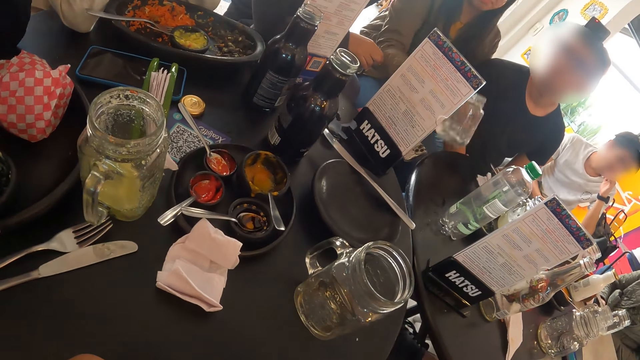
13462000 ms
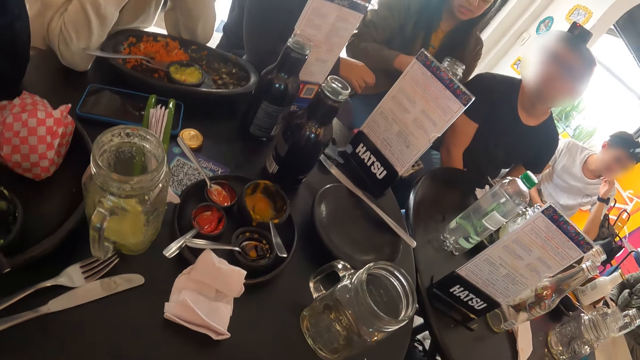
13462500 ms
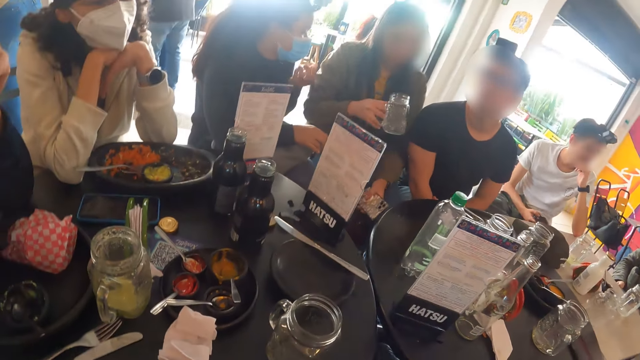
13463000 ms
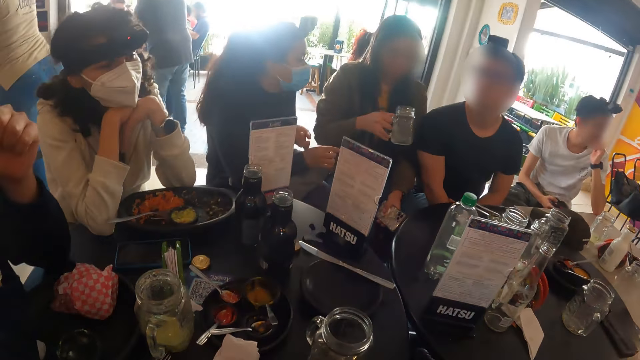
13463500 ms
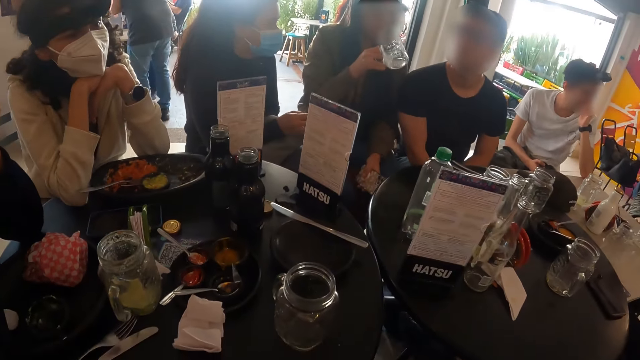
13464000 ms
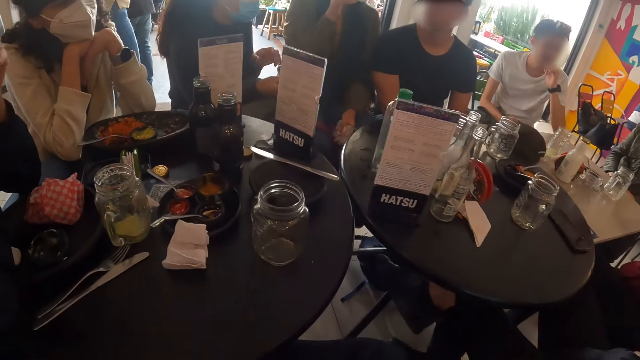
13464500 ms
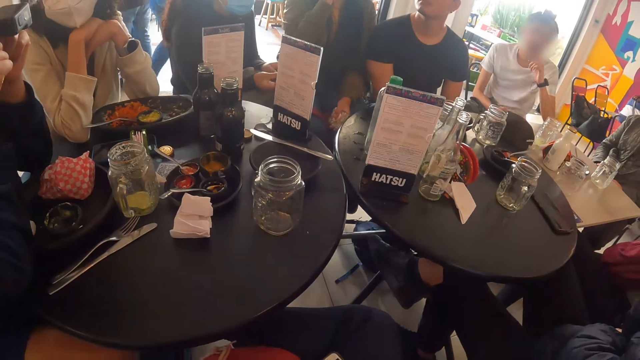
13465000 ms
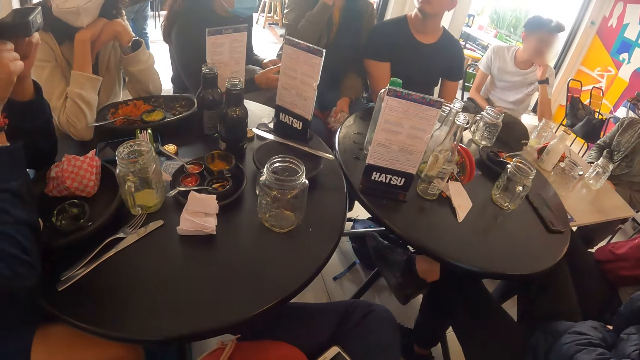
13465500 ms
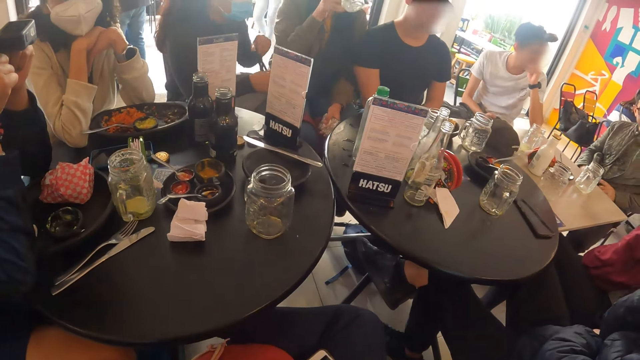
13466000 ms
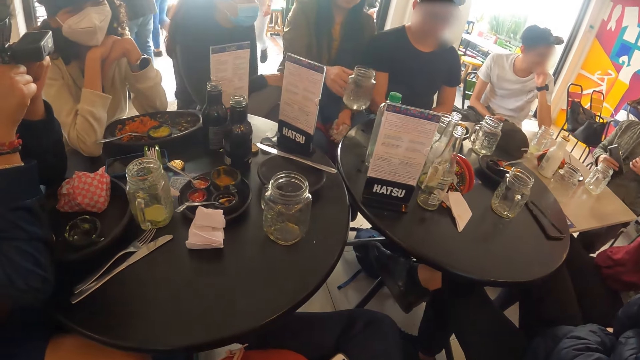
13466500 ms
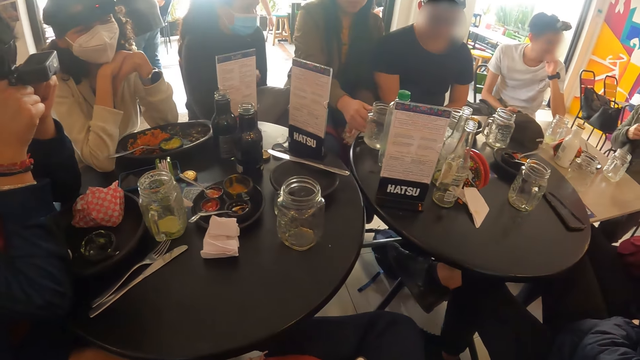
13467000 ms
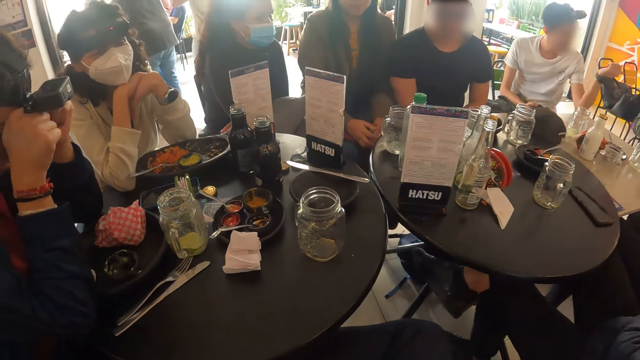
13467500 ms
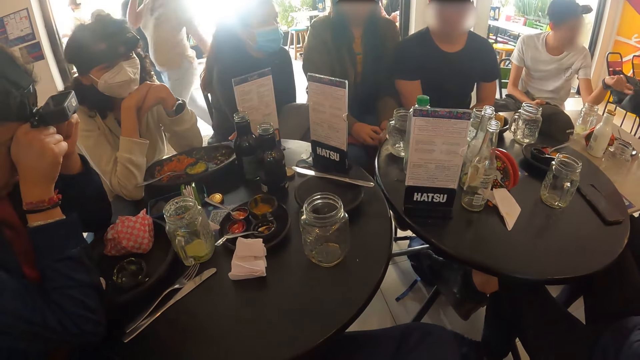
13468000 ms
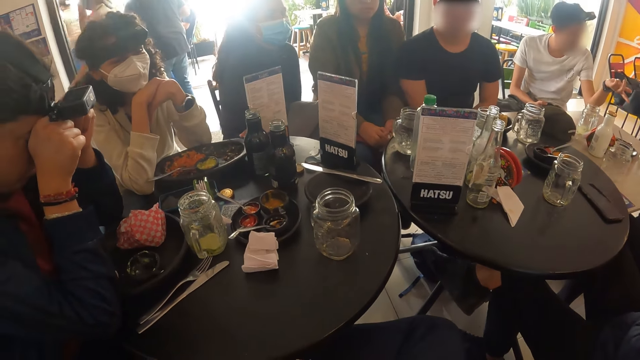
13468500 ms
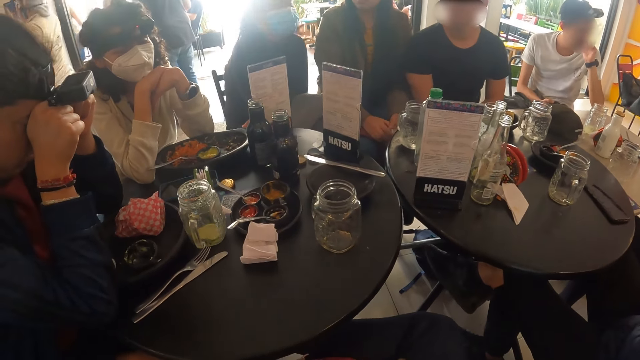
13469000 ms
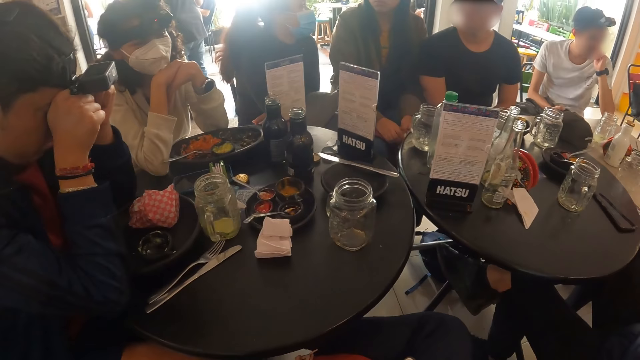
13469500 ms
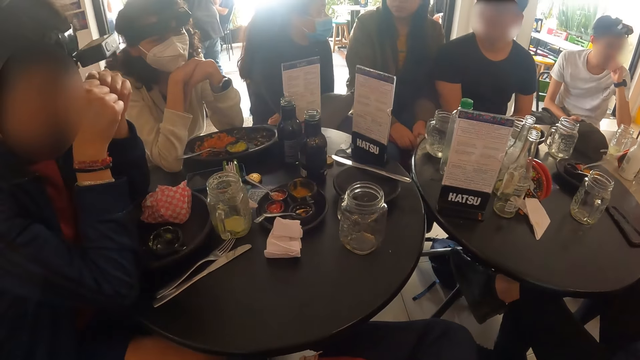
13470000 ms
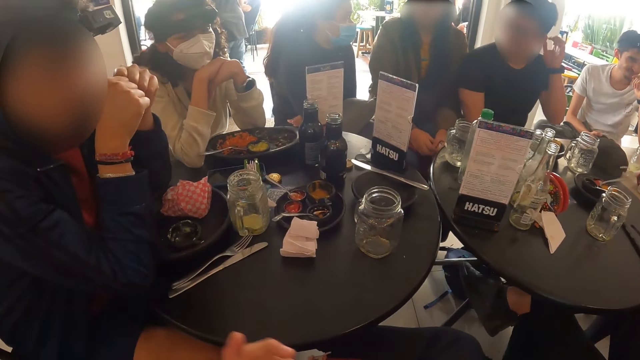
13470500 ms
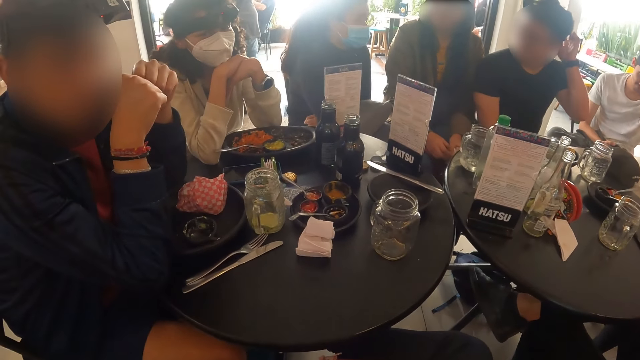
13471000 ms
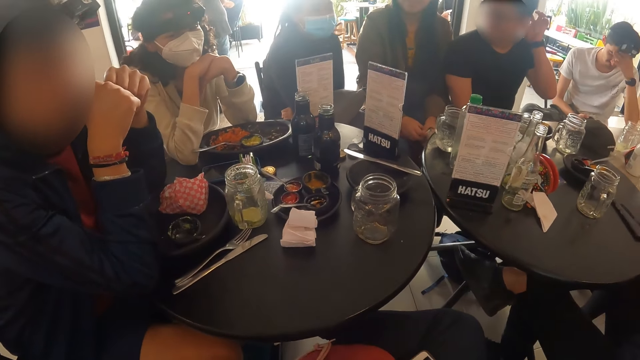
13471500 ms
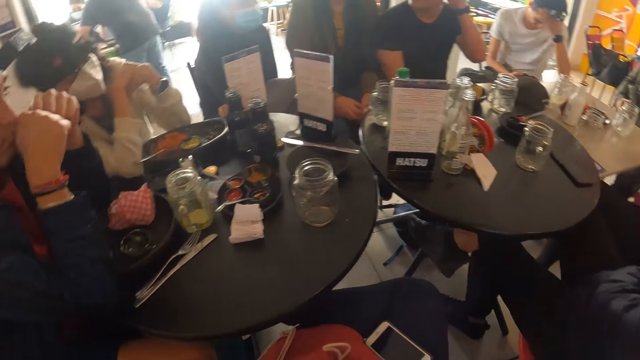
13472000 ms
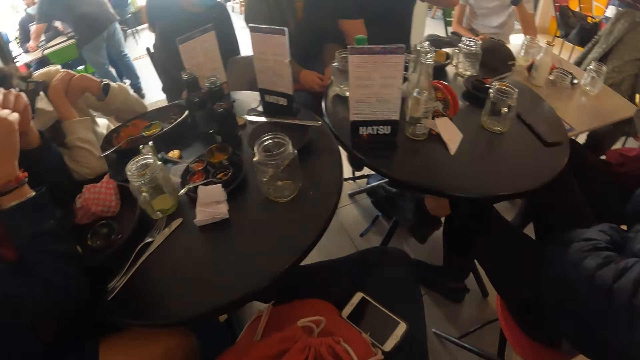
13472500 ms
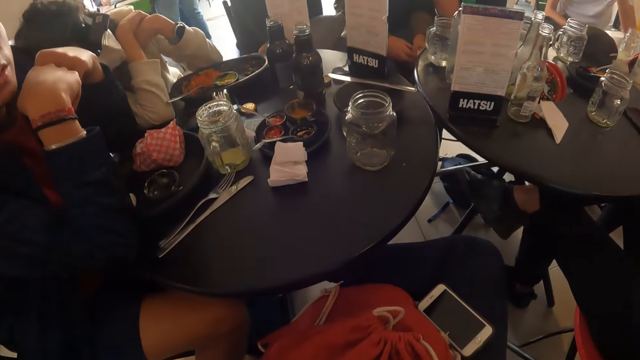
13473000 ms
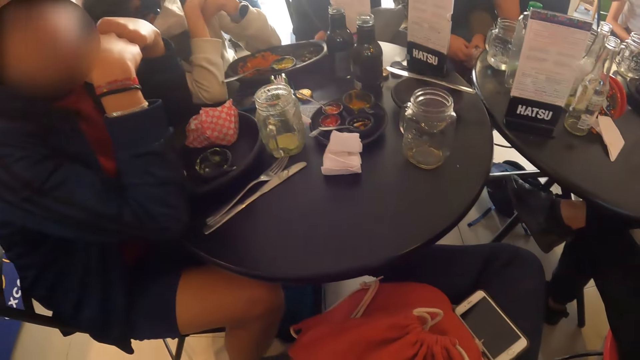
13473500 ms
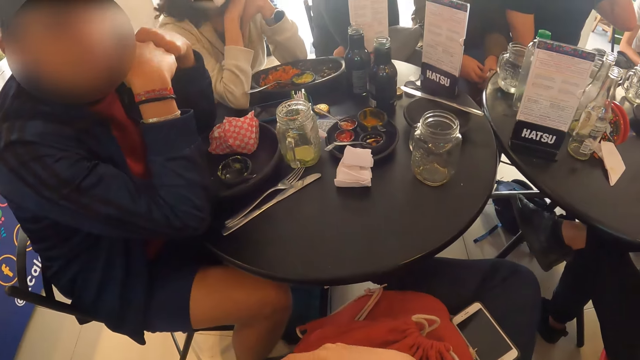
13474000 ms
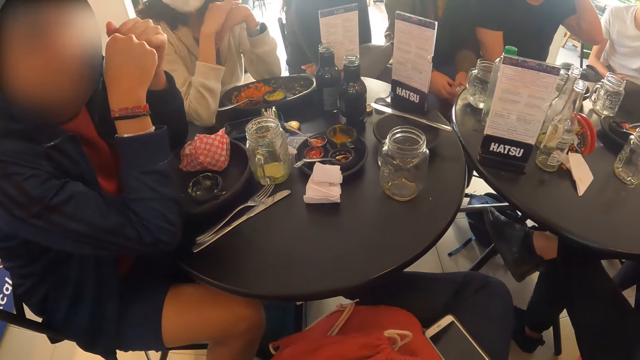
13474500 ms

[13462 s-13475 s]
A woman picks up a glass cup from the table with her right hand and shakes the glass cup with her right hand. Another woman gesticulates with her left hand. The first woman drinks from the glass cup in her right hand and drops the glass cup on the table with her right hand. A man puts the phone in his jacket with his right hand. The camera wearer interacts with a third woman. The third woman nods her head. A second man gesticulates with his left hand and touches his face with his left hand. The camera wearer moves his left hand. A third man interacts with the camera wearer. A fourth man scratches his head with his left hand. The second man rubs his head with his left hand. The third woman rests her head on the shoulder of a fifth man. The camera wearer interacts with the fifth man.

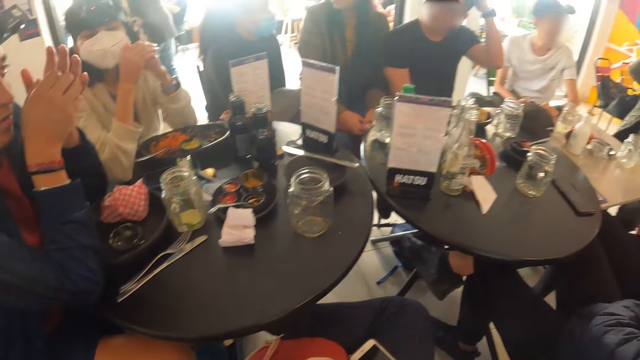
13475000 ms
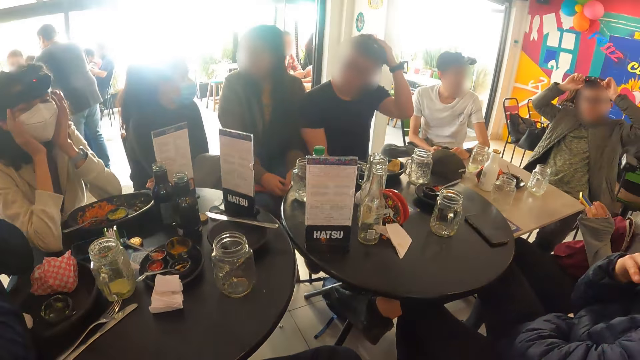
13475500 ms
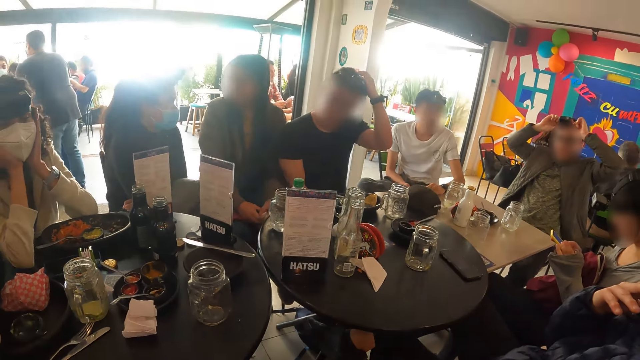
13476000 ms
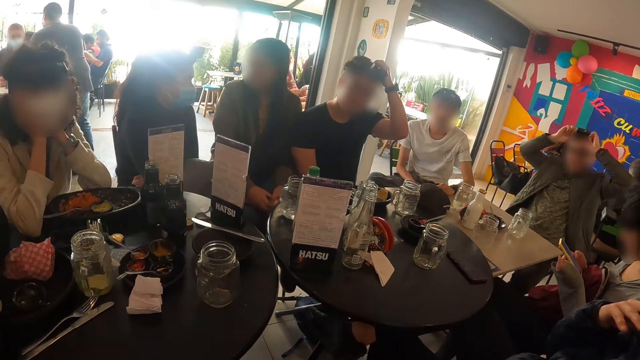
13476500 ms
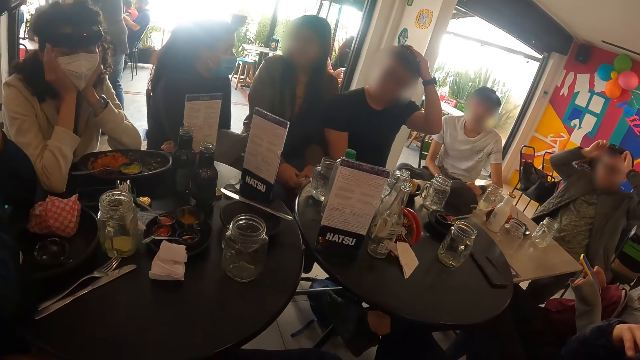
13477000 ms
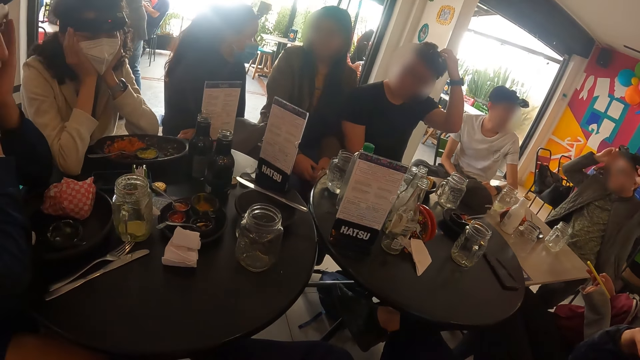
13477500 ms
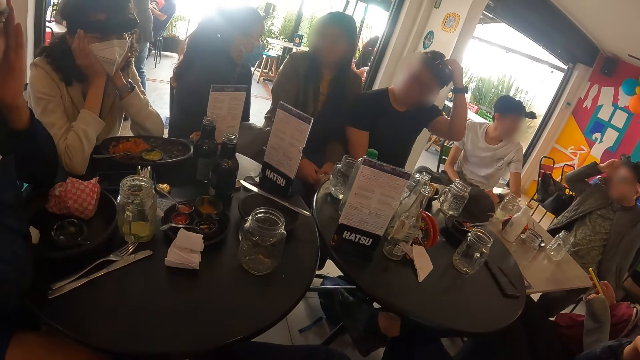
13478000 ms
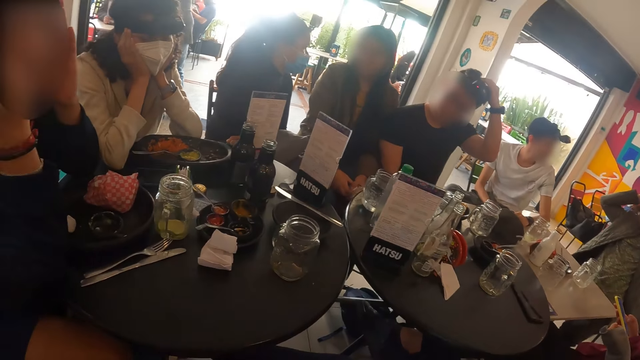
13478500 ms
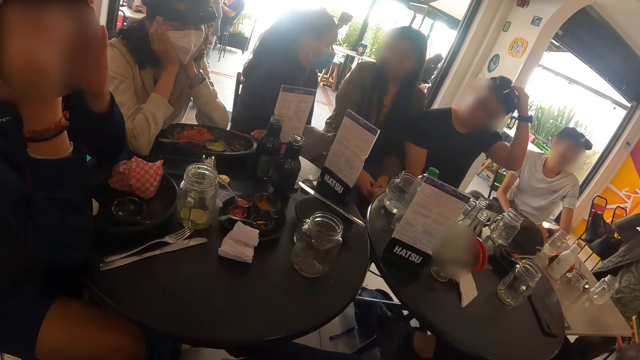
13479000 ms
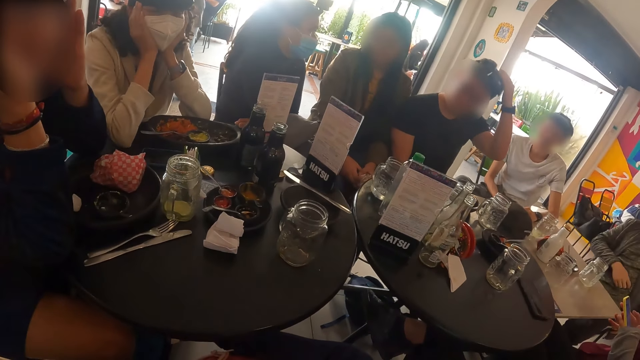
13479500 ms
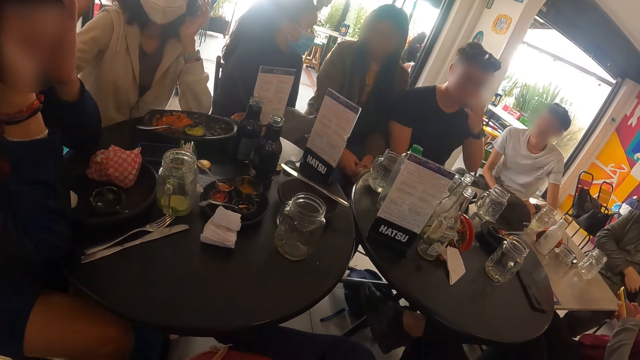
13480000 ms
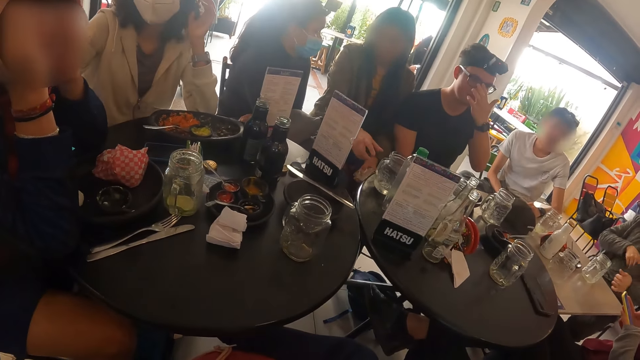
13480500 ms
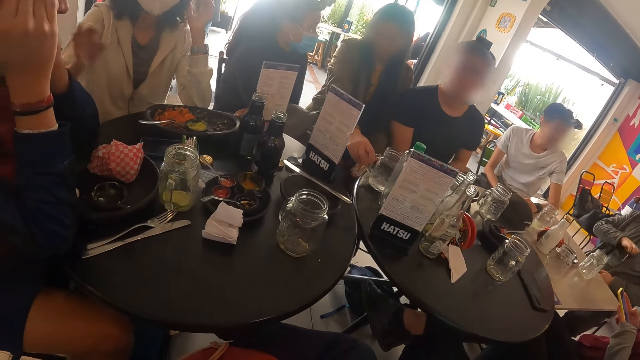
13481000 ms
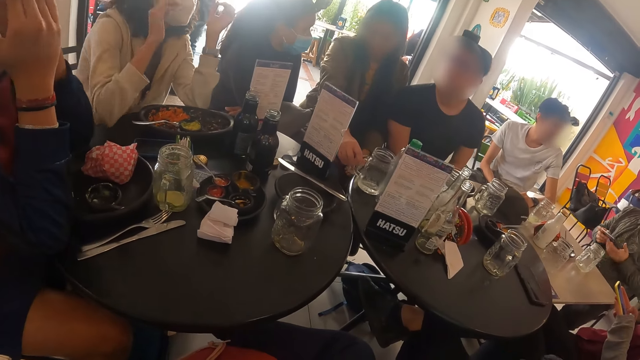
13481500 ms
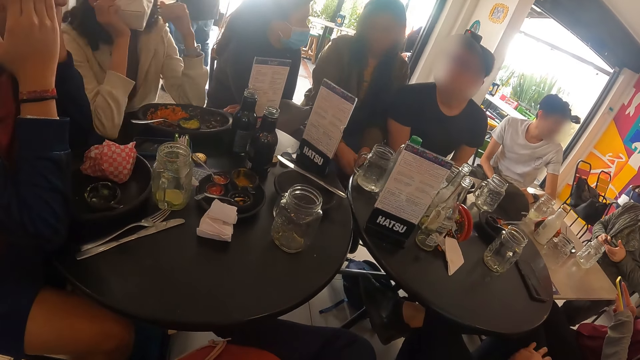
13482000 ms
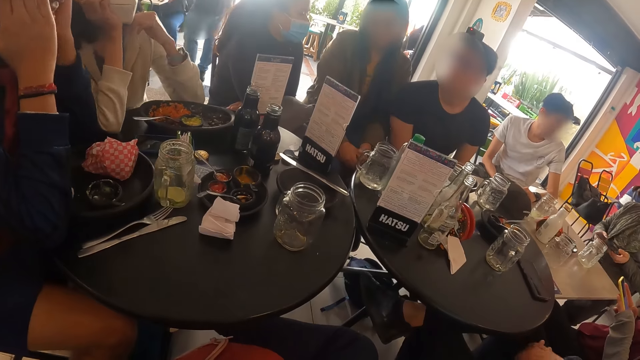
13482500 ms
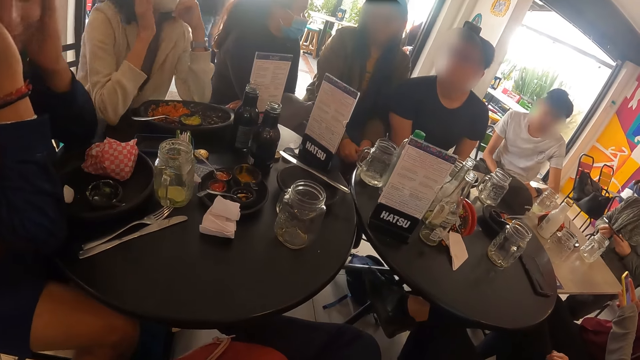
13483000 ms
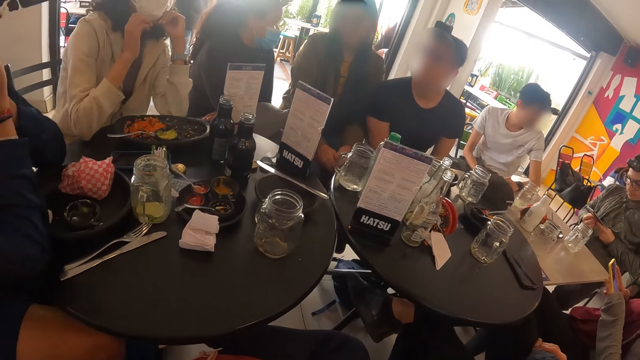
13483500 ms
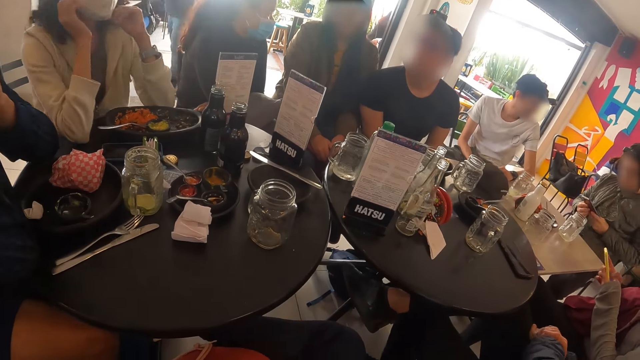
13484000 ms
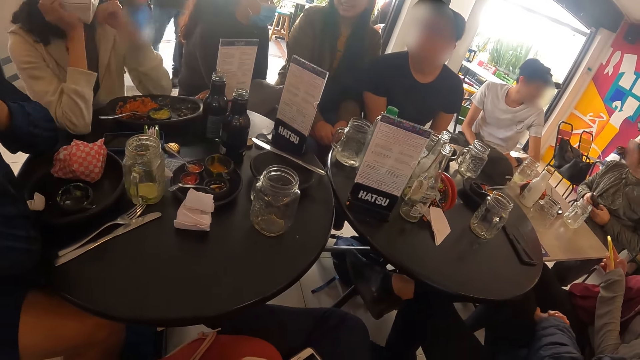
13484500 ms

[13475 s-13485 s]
The camera wearer looks around the table. The woman holds her face with both hands. The man touches his head with his hands. Another woman presses a phone with both hands. The first woman touches another man. A third man adjusts his glasses with his left hand. The first man brings out the phone from his jacket with his right hand. A third woman moves the glass cup on the table with her right hand. The first man presses the phone with both hands. The first woman places her right hand on her right cheek.
